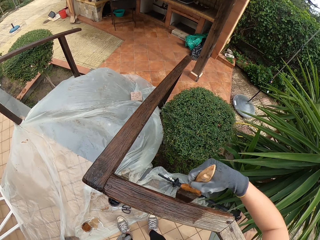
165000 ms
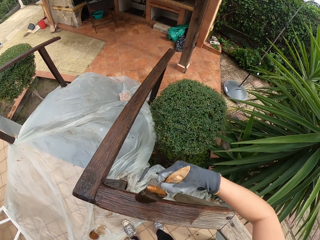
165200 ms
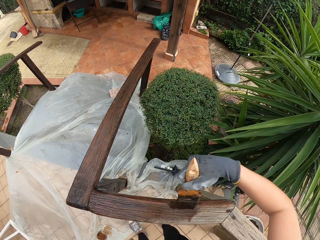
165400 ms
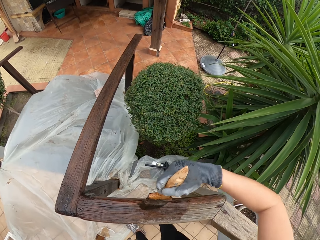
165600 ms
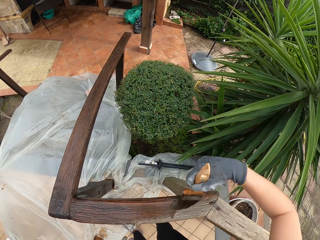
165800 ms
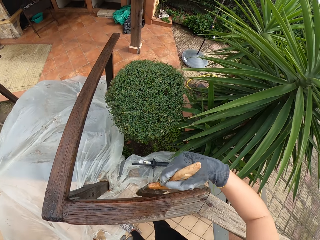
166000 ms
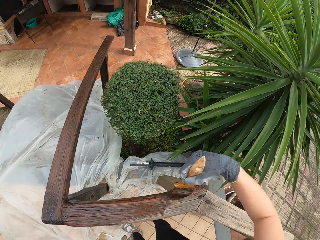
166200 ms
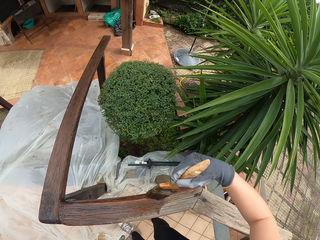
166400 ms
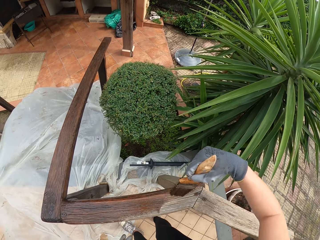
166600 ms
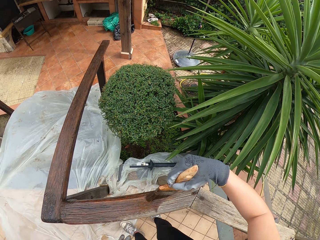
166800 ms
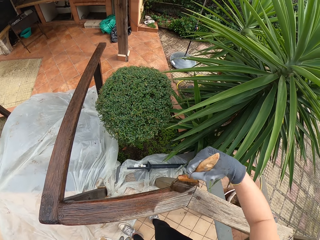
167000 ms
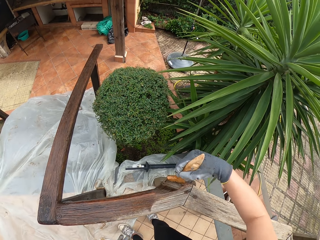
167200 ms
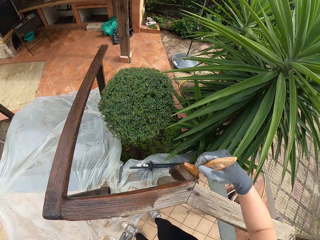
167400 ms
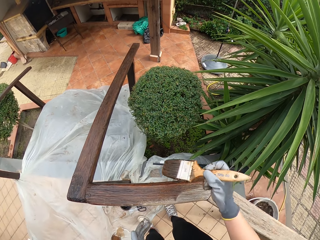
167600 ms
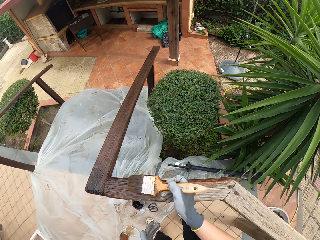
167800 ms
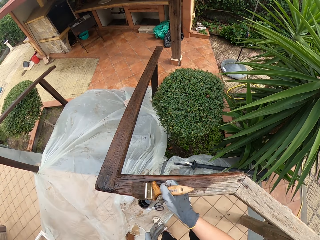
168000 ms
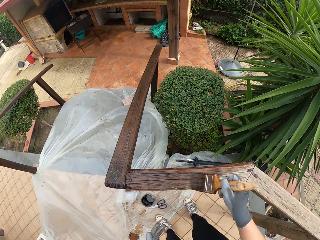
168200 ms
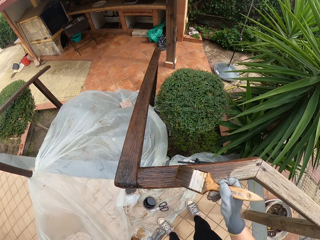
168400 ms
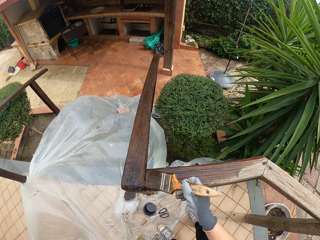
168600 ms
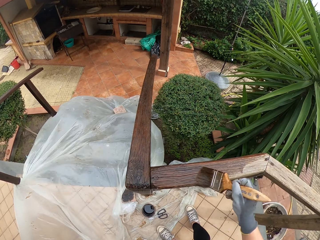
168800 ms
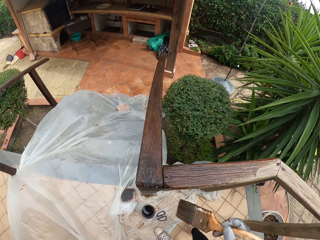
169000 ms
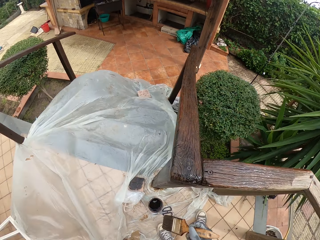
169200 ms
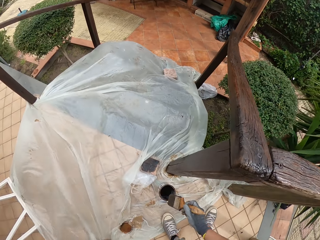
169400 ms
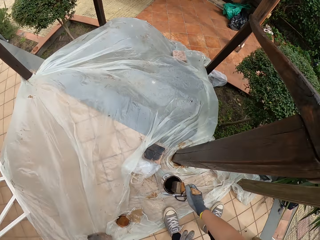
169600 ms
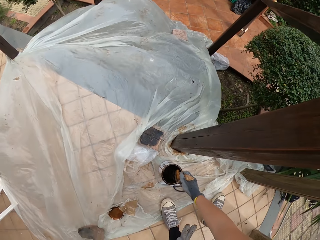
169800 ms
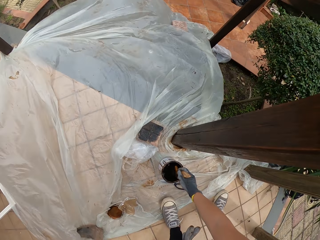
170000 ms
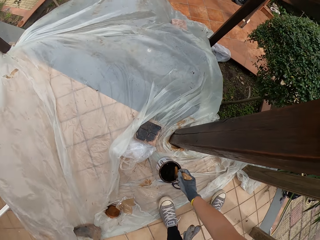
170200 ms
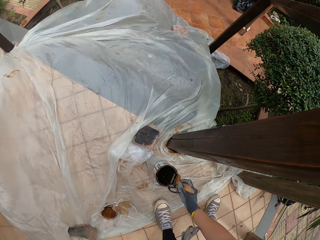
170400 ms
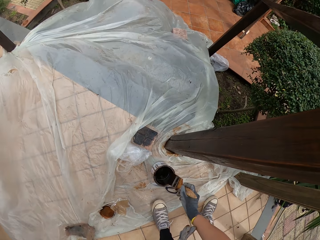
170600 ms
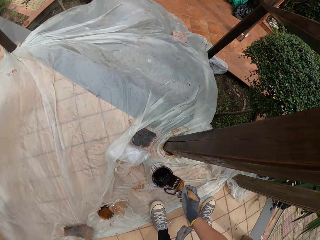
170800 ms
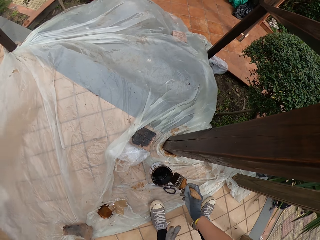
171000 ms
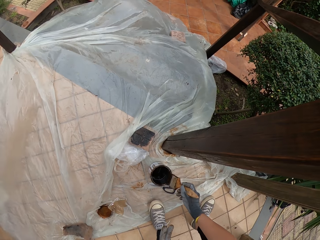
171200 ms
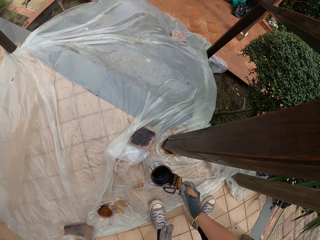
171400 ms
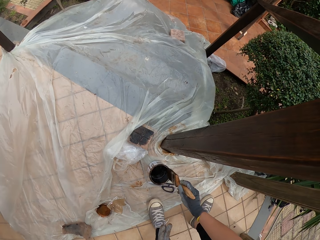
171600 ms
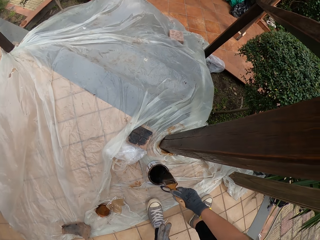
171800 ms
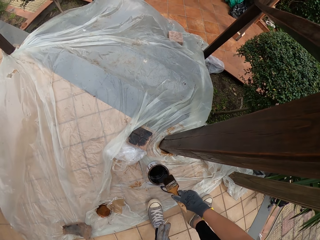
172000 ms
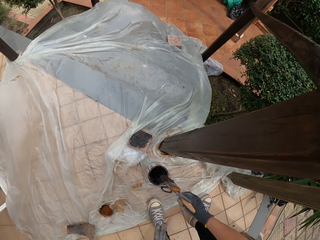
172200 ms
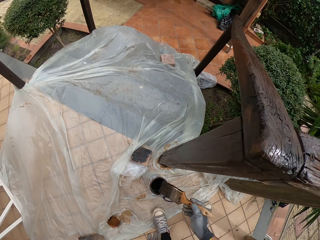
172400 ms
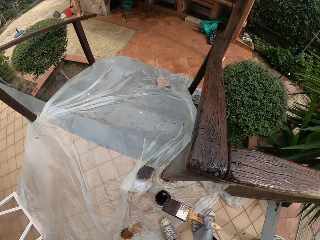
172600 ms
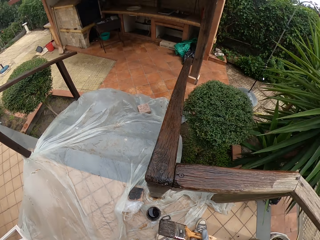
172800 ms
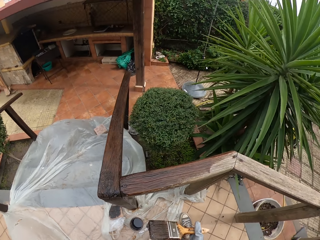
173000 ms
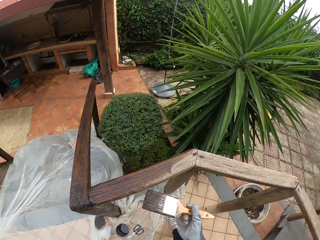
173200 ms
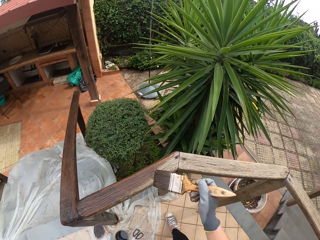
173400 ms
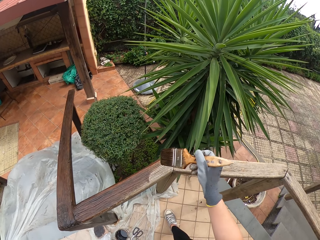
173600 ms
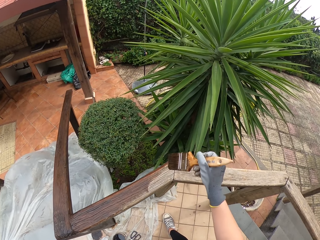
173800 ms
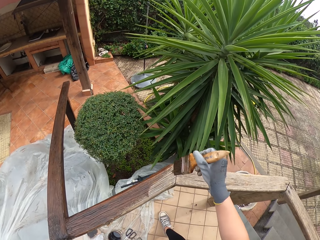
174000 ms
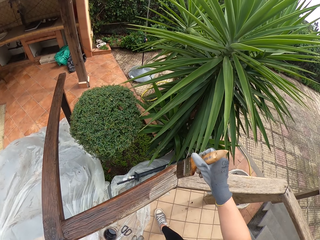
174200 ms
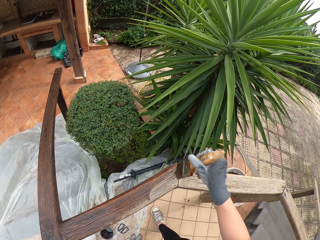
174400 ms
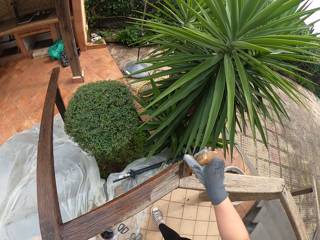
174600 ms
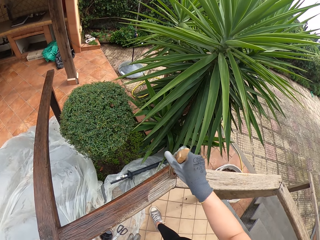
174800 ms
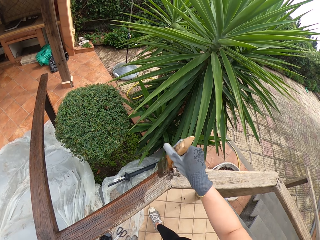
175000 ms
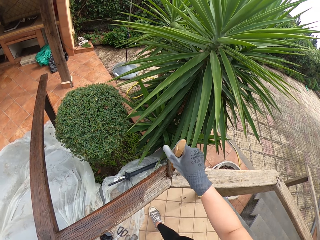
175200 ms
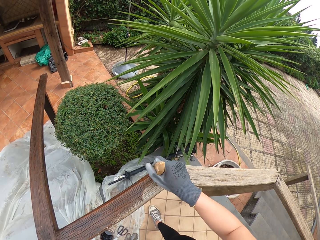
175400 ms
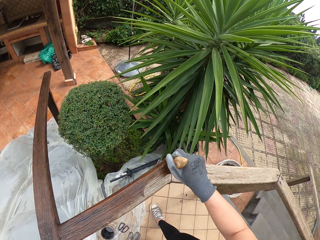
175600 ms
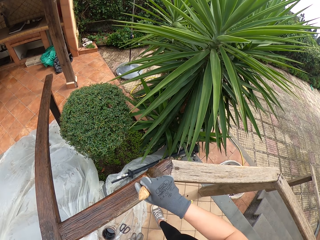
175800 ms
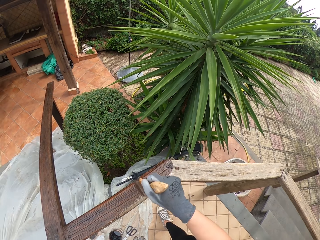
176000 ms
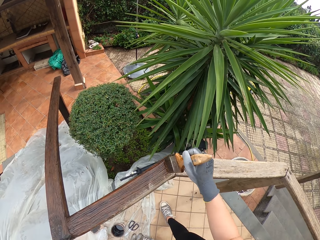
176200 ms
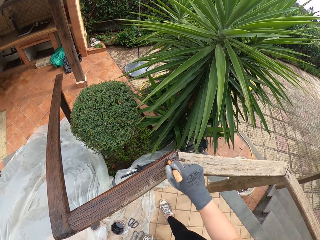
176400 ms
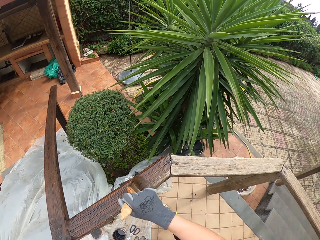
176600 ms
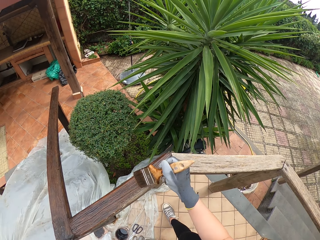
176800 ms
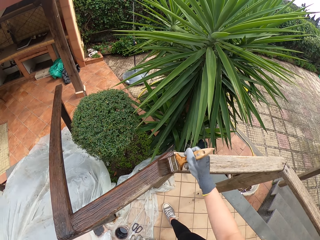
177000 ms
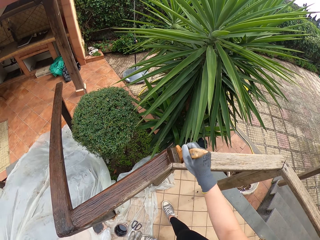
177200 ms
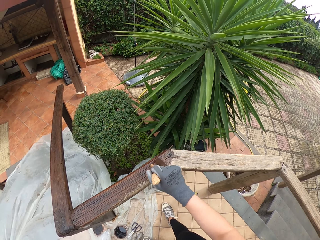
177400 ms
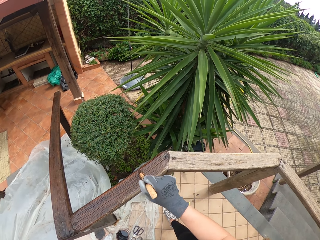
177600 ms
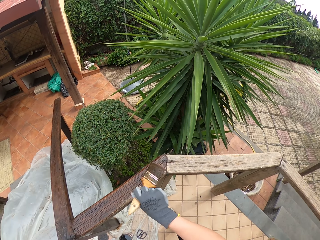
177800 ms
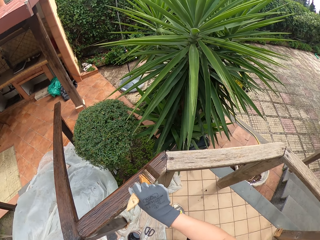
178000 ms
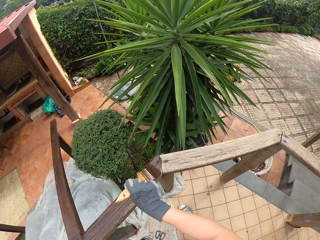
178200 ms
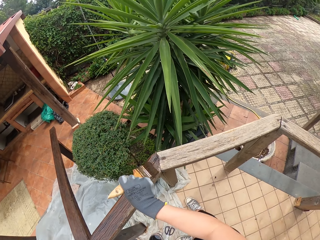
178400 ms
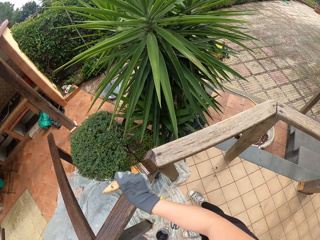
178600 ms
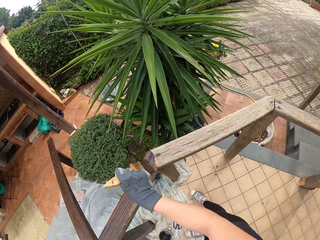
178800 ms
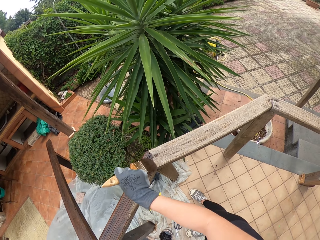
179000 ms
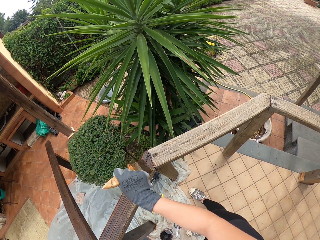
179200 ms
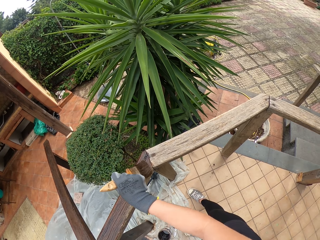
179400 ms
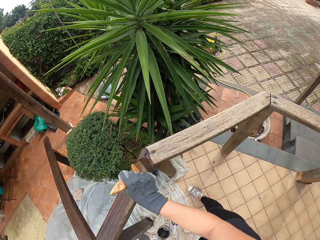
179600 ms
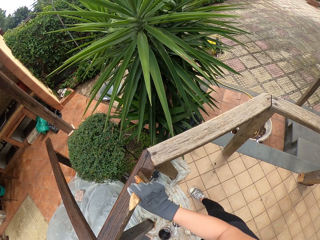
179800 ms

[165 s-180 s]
The camera wearer bends towards the tin of paint. They dip the brush in the paint. They rub the brush on the inside of the paint container. They drain the excess paint from the paint brush into the tin. They stand. They paint the front porch rail cap with the brush.

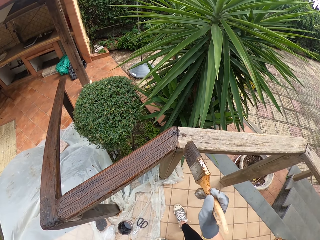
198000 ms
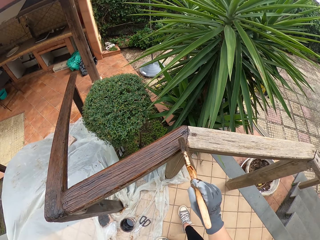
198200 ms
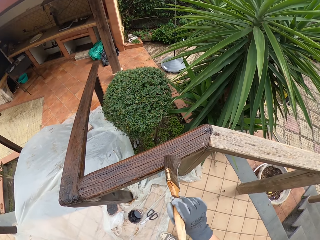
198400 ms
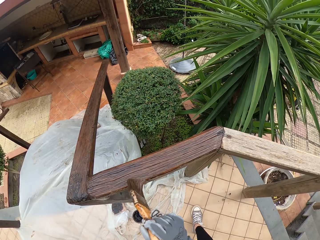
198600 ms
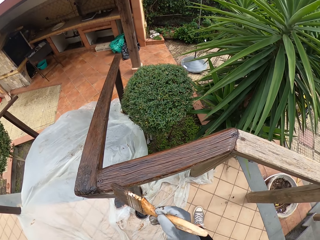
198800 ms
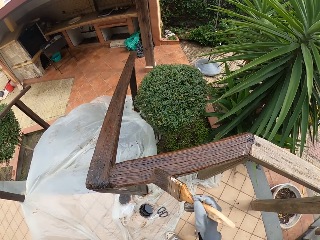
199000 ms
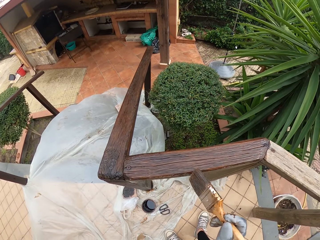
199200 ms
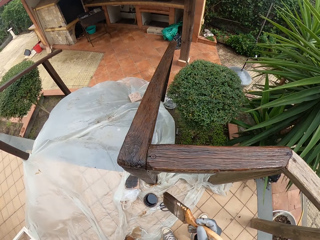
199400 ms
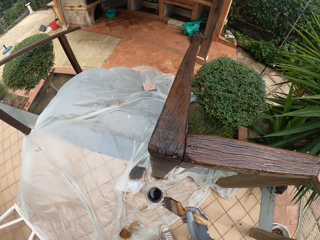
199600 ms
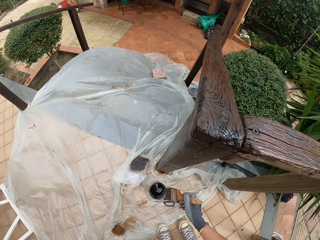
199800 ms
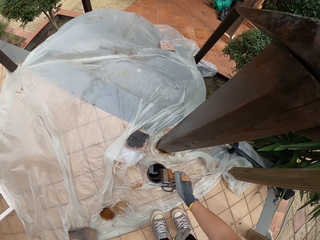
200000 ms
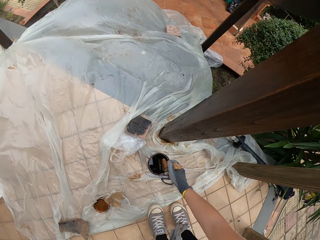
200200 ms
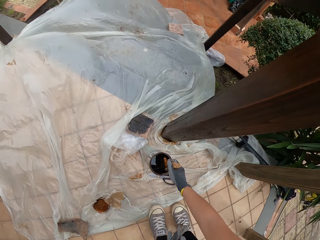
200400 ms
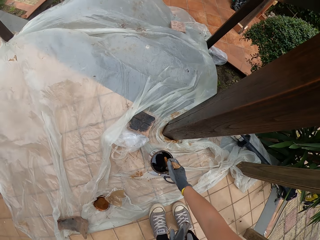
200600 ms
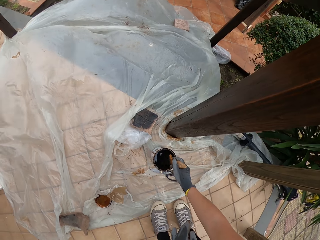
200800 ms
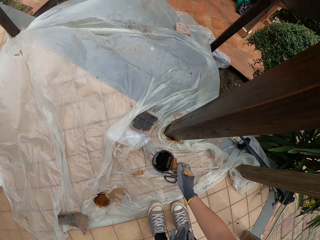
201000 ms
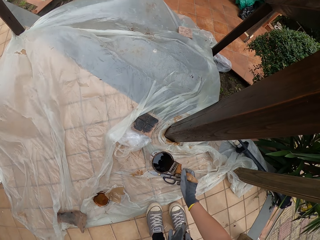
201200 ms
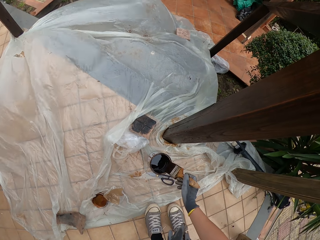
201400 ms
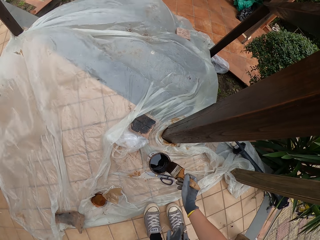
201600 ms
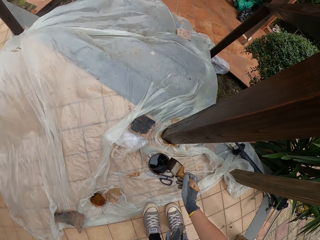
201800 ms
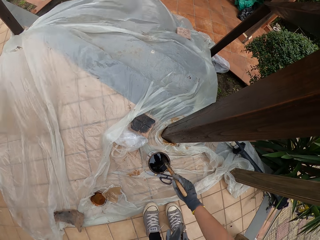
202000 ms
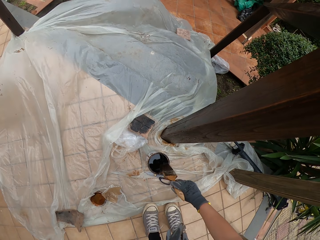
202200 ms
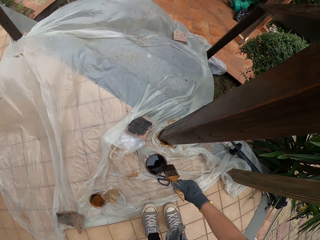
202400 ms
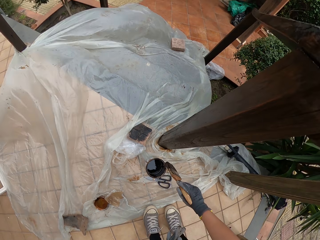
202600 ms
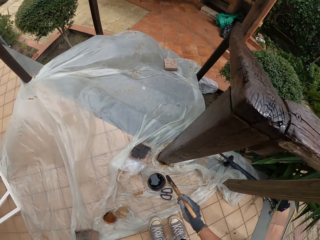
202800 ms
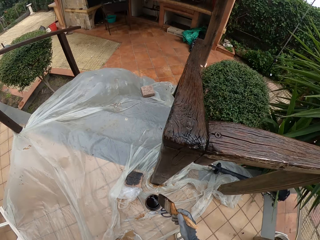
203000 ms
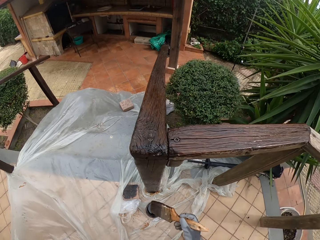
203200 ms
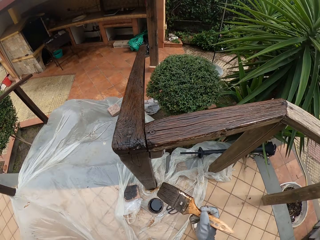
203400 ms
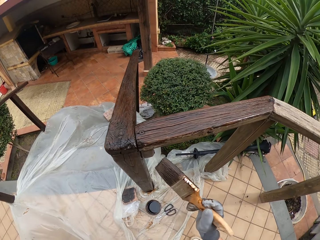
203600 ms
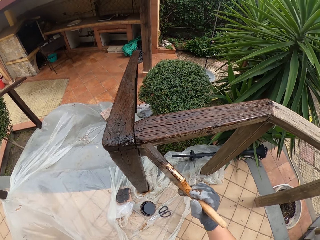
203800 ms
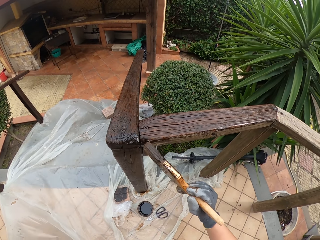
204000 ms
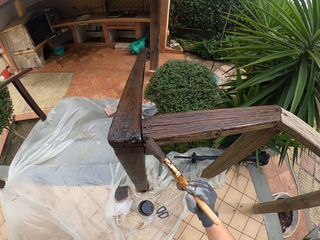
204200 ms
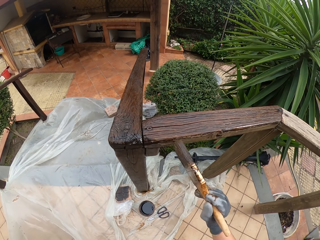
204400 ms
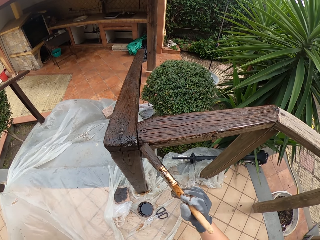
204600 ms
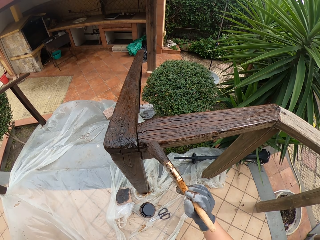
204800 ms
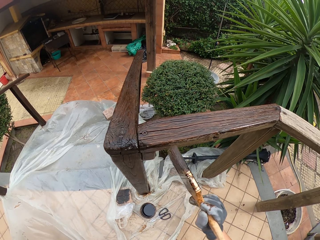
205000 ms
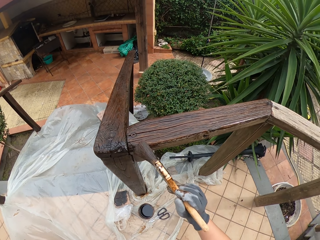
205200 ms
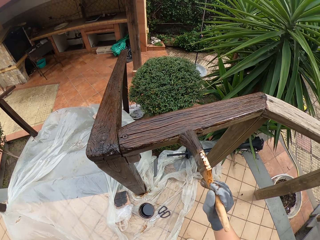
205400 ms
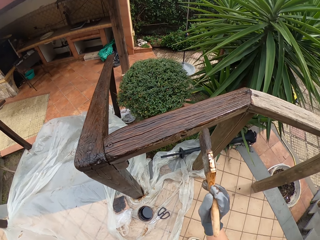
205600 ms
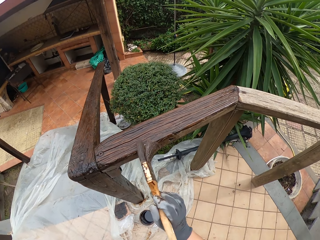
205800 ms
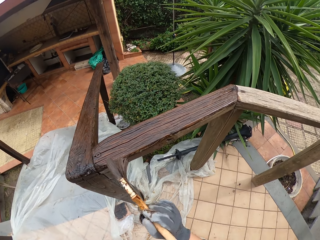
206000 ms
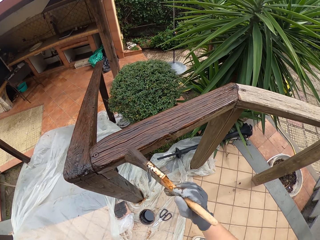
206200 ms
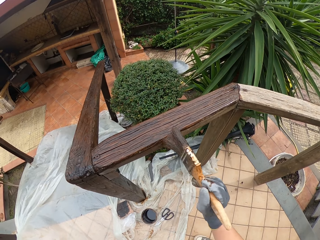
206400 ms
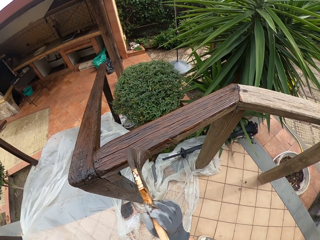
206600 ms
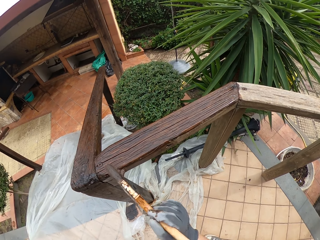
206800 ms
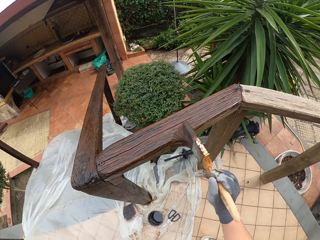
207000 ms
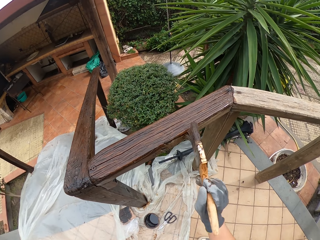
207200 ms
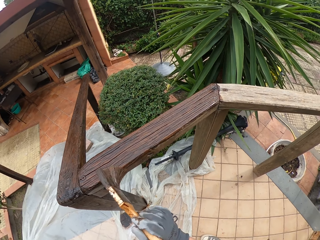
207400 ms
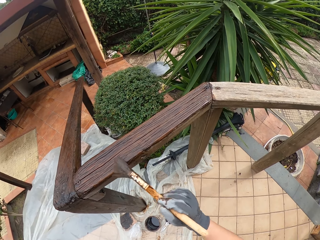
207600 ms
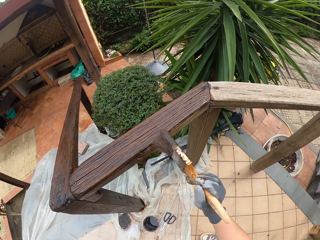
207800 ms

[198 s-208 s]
The camera wearer moves toward the paint container. They bend towards the tin of paint. They dip the brush in the paint. They rub the brush on the inside of the paint container. They drain the excess paint from the paint brush into the tin. They stand. They paint the front porch rail cap with the brush.
